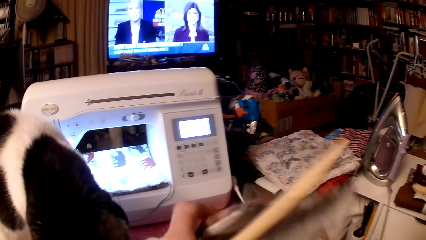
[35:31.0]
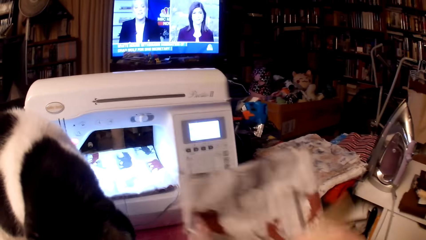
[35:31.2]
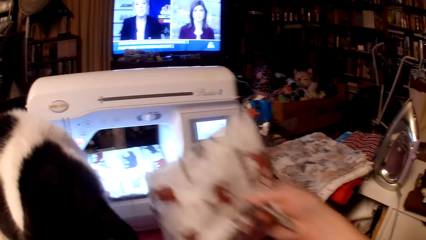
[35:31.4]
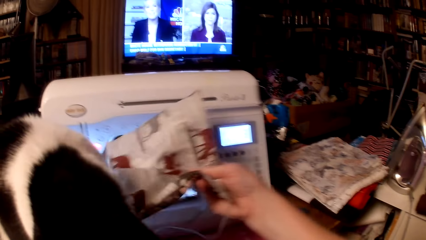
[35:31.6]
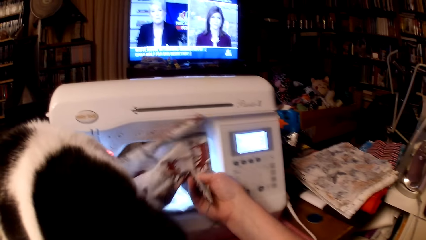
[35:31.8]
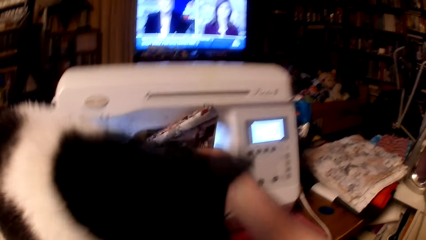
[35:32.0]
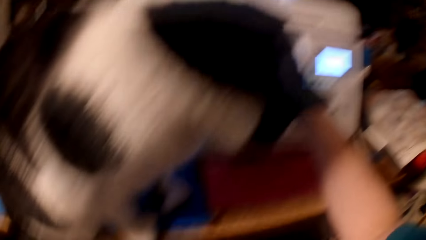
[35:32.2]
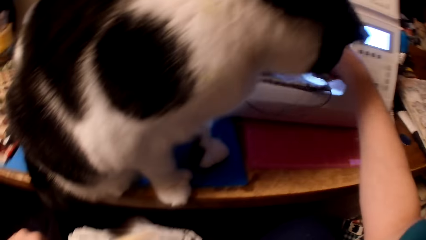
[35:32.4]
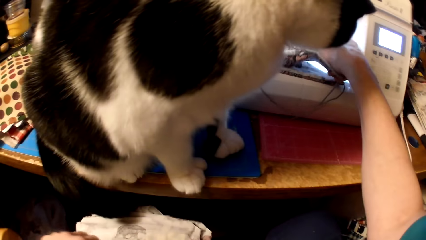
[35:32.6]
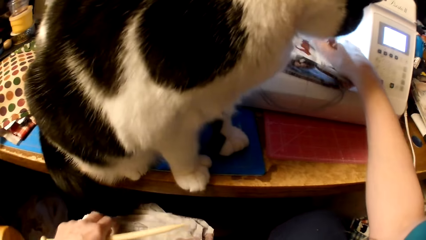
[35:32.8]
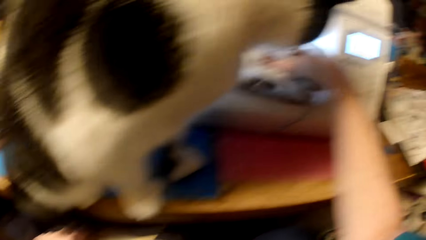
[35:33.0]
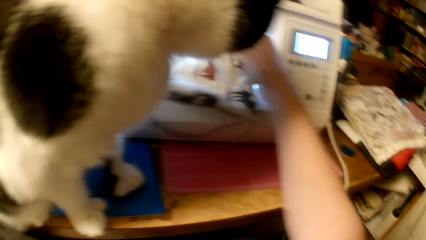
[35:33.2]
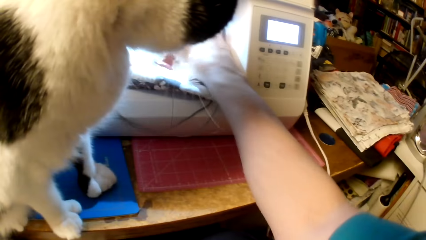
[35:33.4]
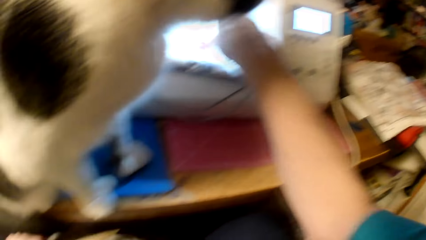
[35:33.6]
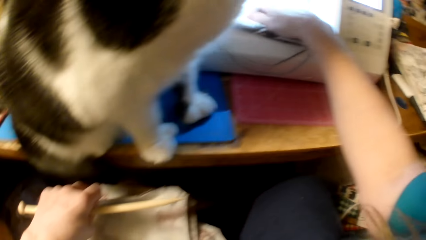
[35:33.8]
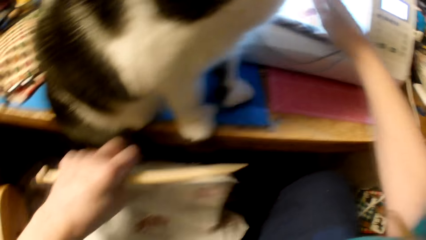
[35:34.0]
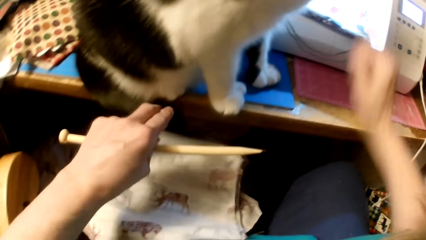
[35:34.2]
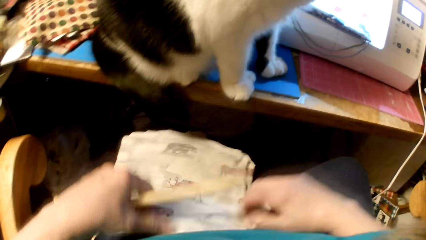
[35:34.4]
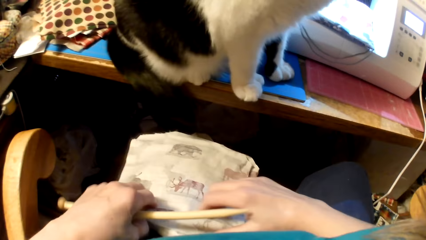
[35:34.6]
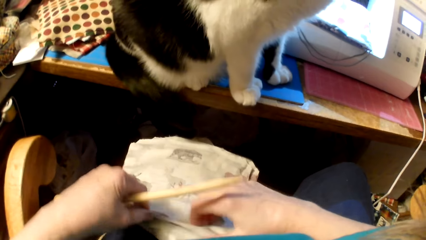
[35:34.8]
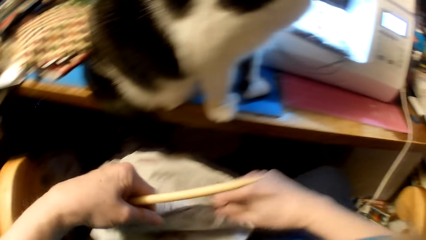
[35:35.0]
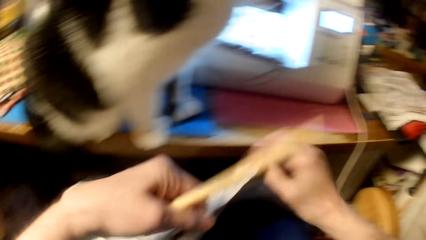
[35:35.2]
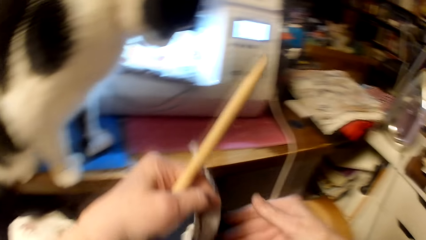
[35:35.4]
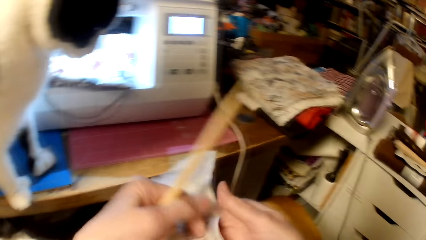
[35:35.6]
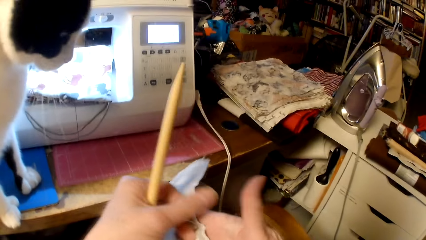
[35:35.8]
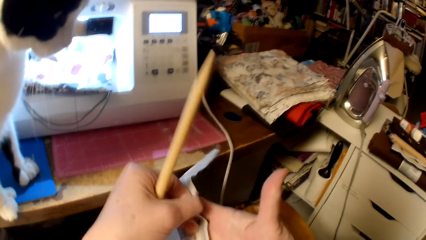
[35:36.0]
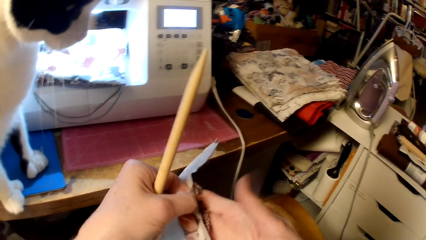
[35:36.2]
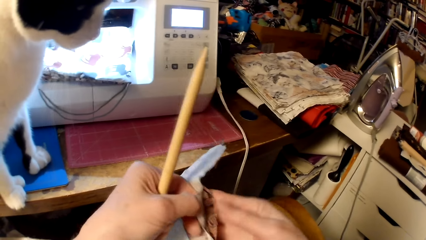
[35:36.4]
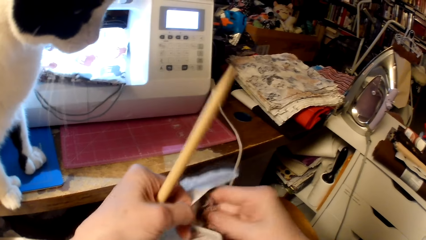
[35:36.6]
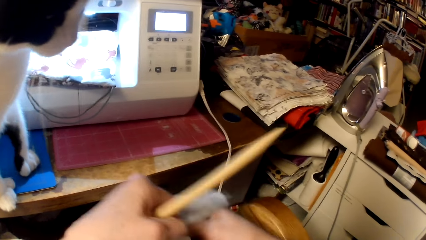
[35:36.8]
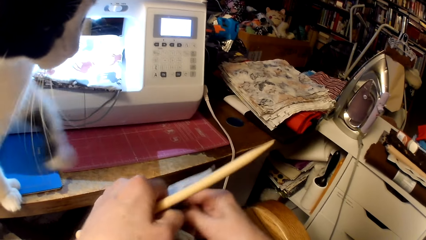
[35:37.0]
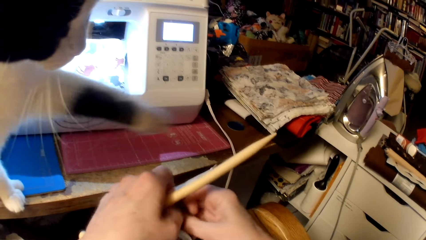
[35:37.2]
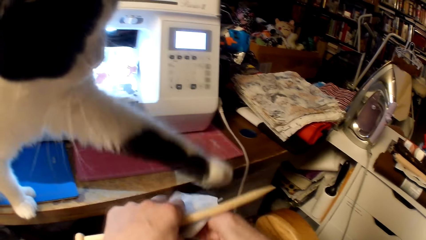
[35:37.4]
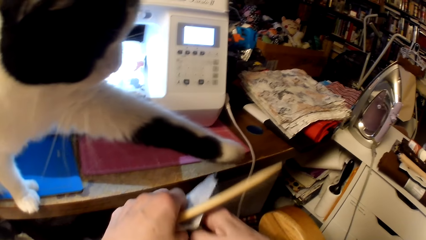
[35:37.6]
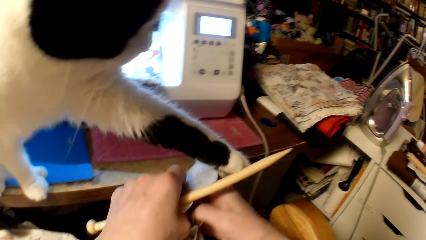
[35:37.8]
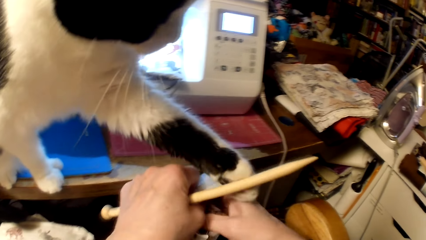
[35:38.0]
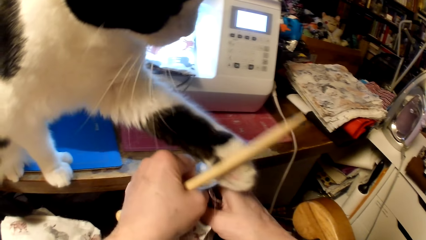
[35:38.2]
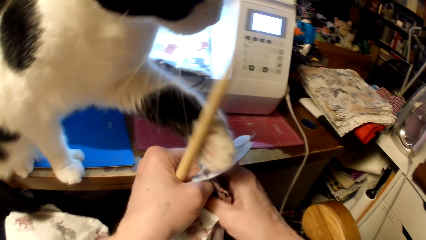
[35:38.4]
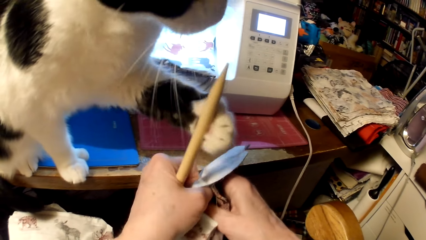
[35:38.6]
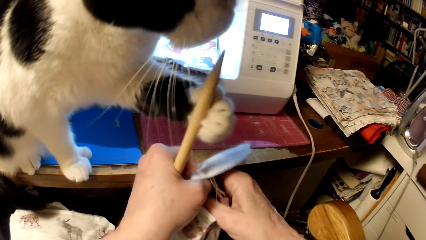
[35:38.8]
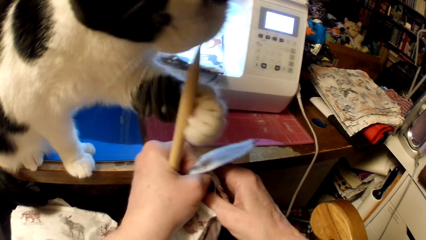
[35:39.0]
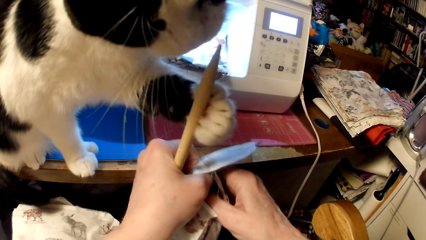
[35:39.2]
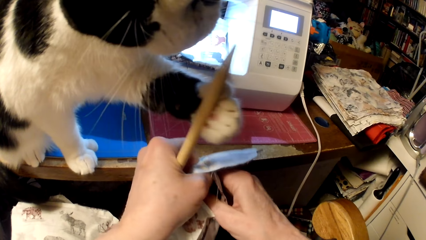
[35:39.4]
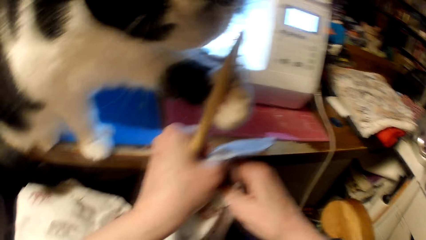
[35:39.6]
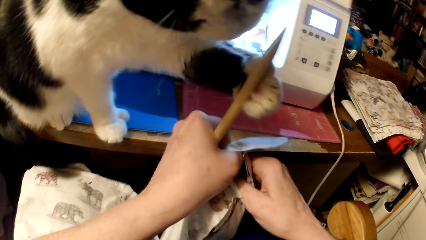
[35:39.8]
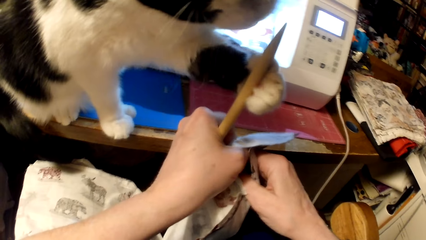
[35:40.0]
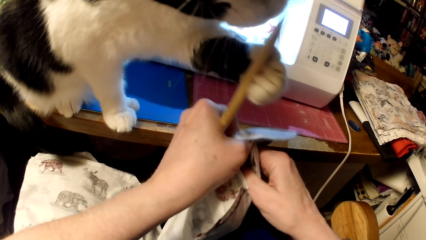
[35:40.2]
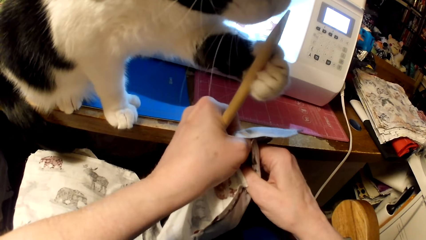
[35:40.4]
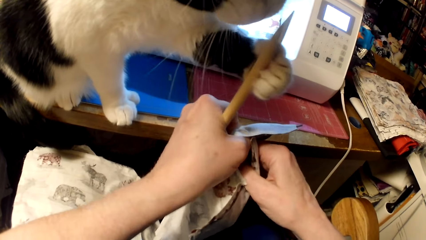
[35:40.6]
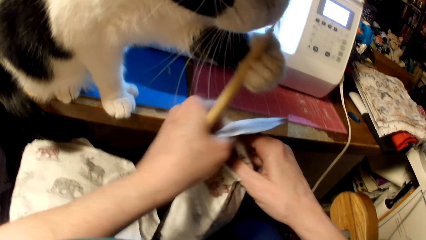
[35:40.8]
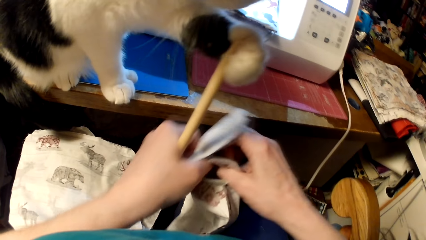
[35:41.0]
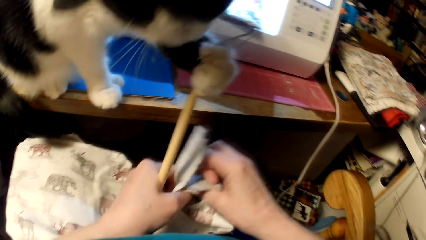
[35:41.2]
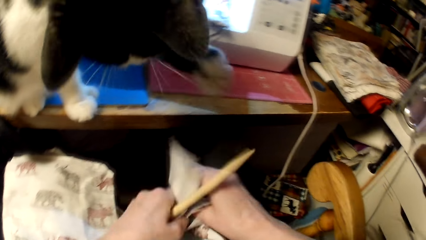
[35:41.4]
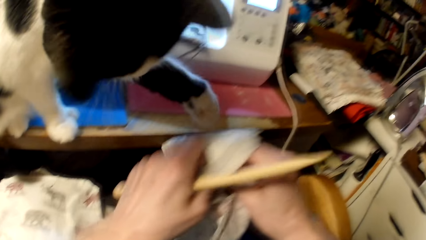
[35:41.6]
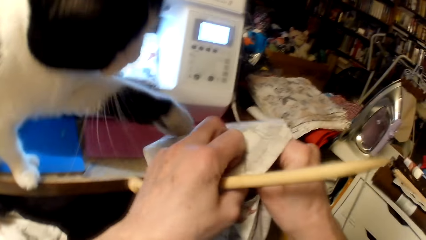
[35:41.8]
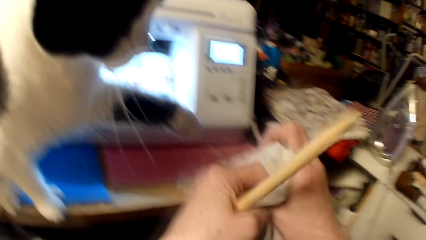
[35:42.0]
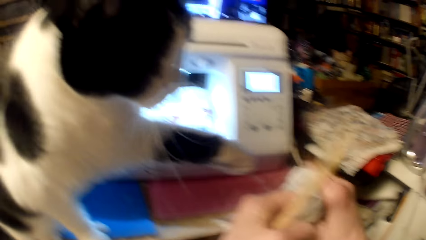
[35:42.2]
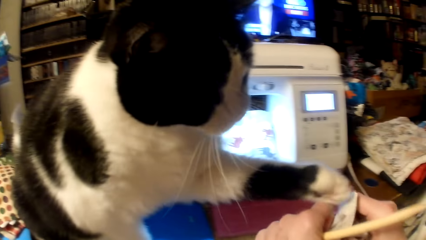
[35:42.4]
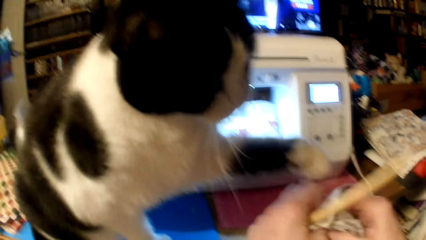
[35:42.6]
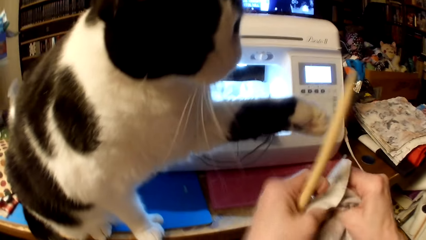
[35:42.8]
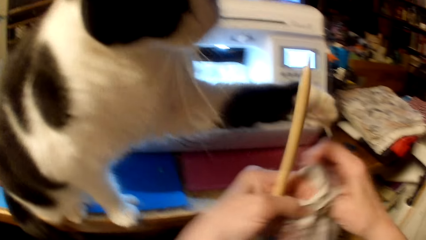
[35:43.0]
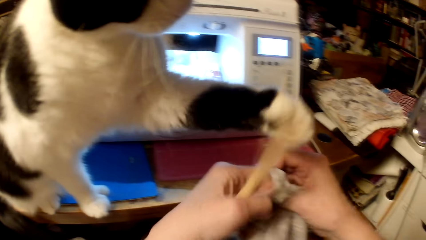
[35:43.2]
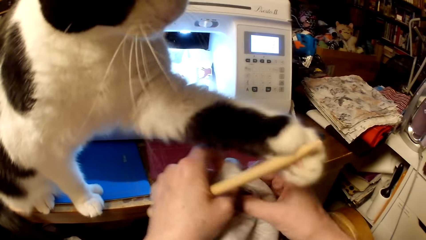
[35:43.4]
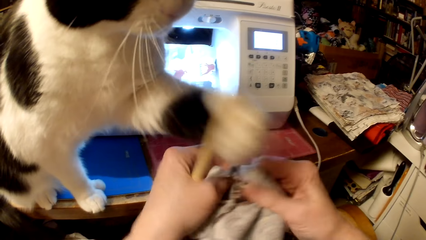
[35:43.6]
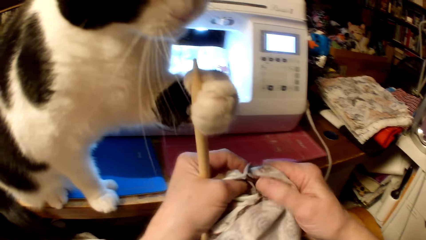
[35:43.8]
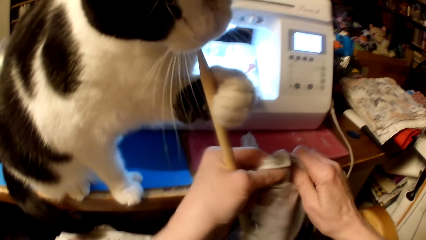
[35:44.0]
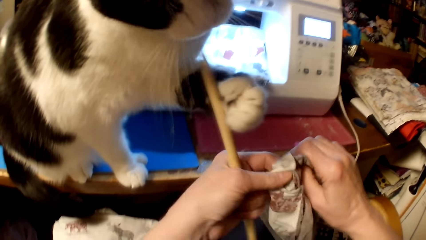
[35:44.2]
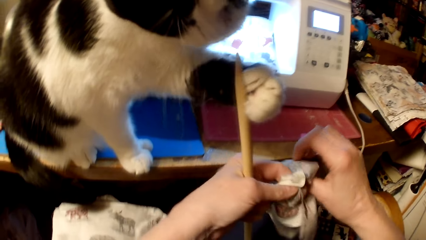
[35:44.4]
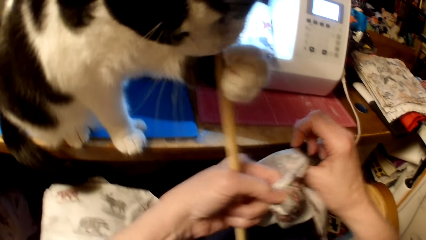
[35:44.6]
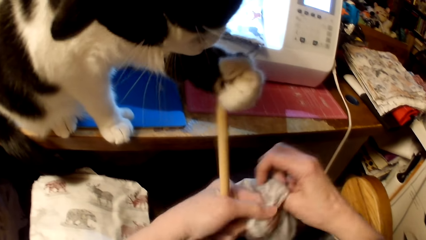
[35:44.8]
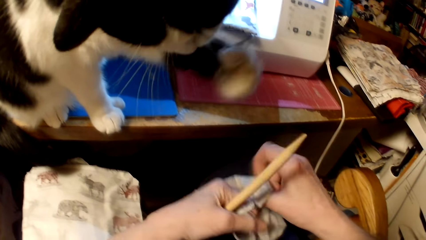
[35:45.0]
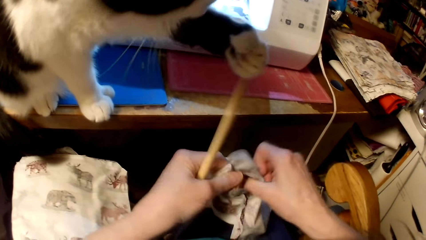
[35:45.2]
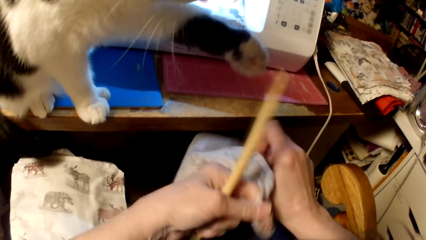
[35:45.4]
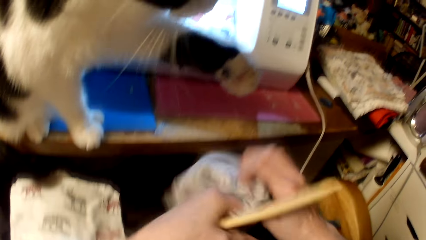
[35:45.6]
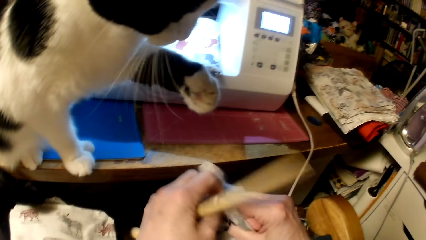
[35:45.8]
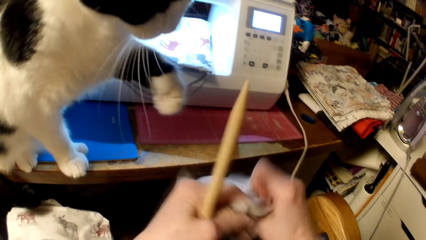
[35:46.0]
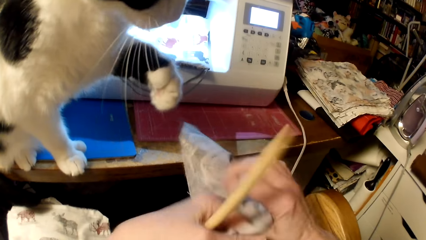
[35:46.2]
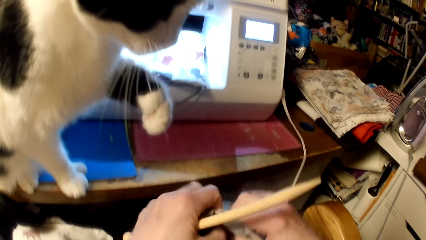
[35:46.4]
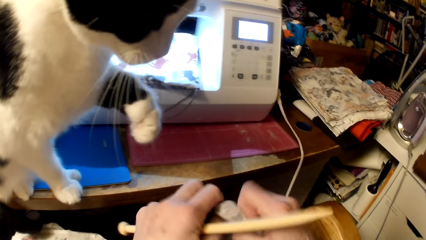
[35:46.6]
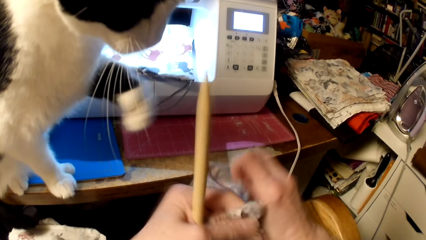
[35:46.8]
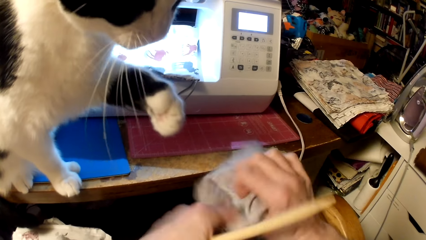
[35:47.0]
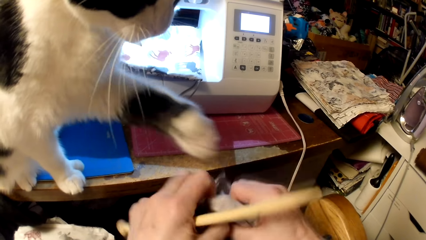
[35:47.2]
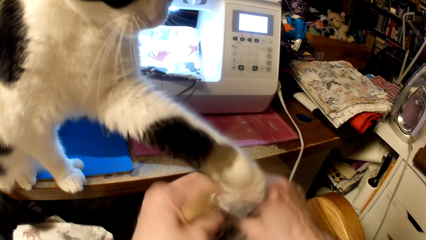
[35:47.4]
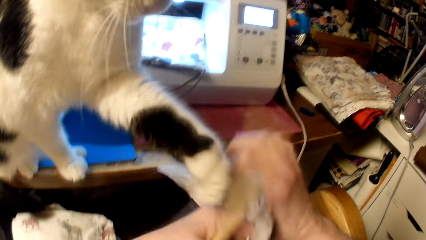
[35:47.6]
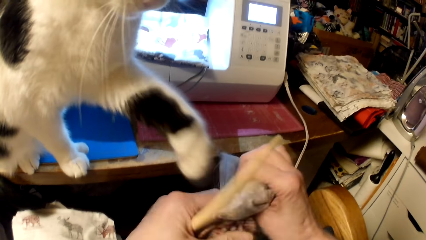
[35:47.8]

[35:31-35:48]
The camera wearer places a pillow cushion or bag on the sewing machine. They pick a pillow cushion. They separate the bag edges. They turn the pillow cushion inside out. They play with the cat. They turn the bag.
